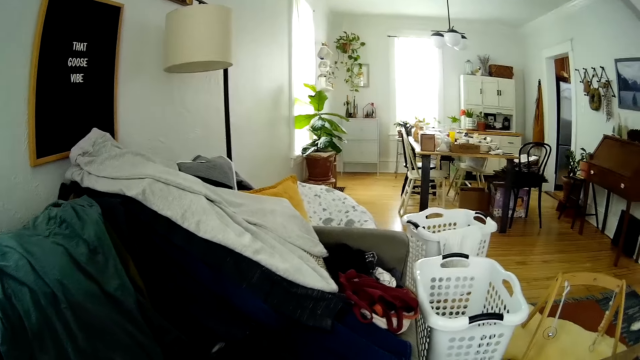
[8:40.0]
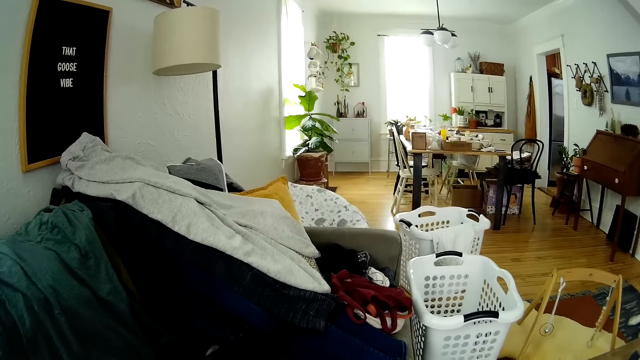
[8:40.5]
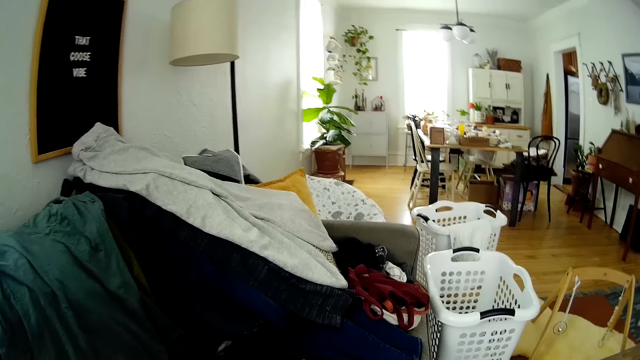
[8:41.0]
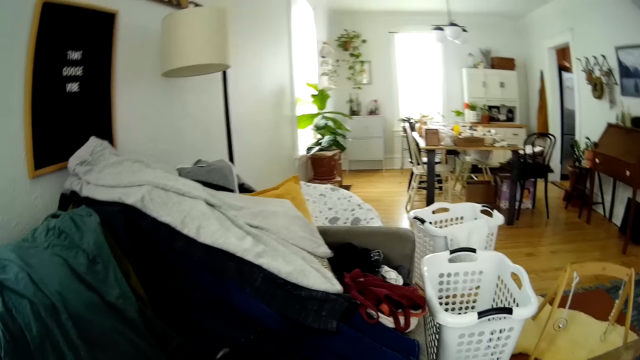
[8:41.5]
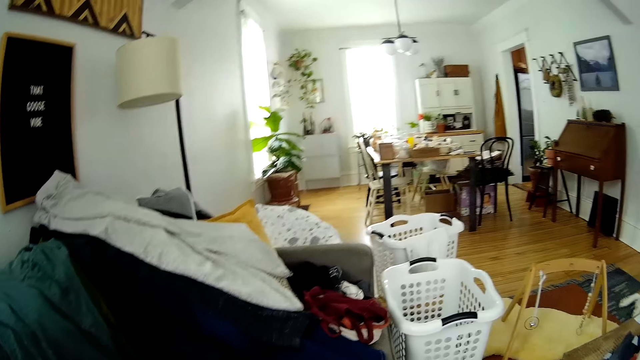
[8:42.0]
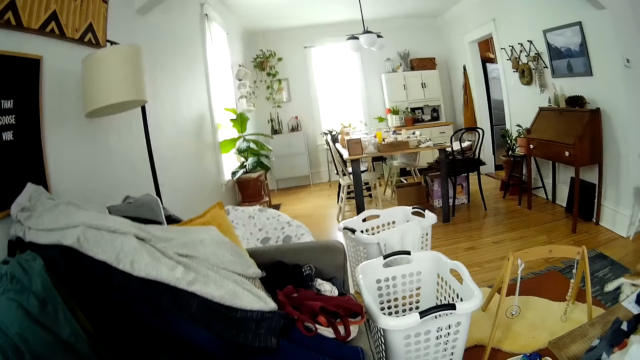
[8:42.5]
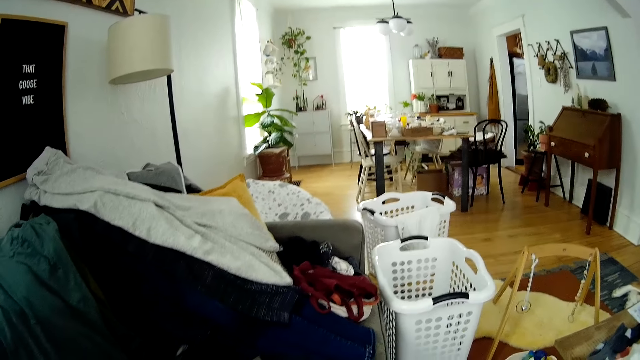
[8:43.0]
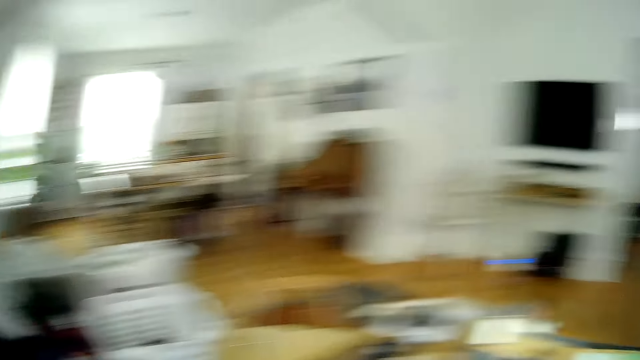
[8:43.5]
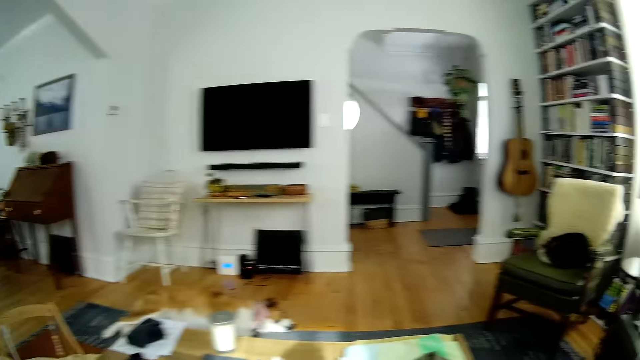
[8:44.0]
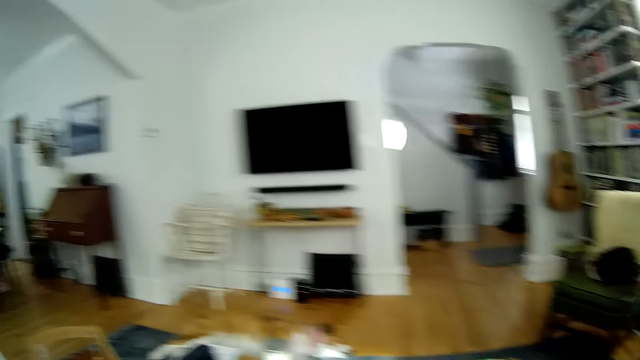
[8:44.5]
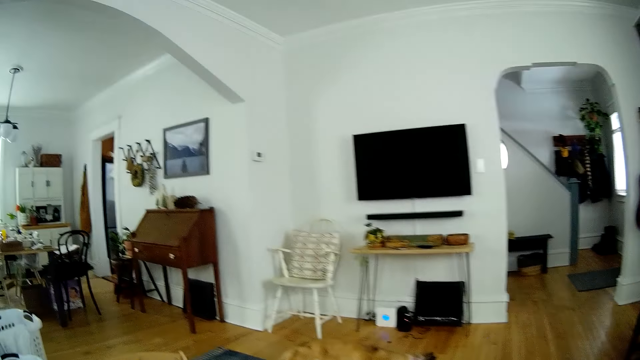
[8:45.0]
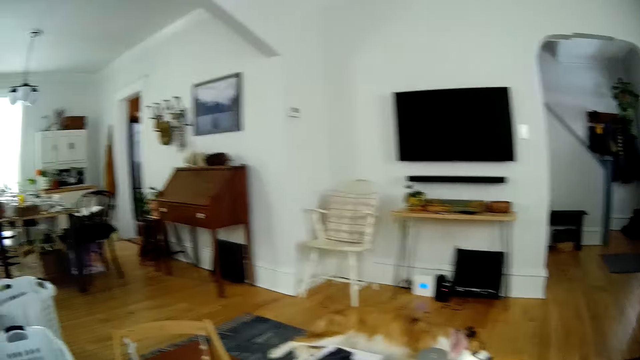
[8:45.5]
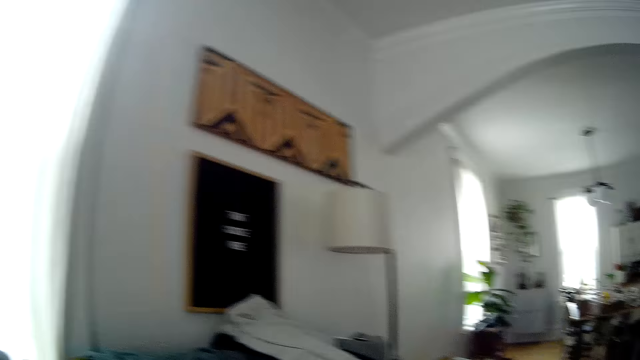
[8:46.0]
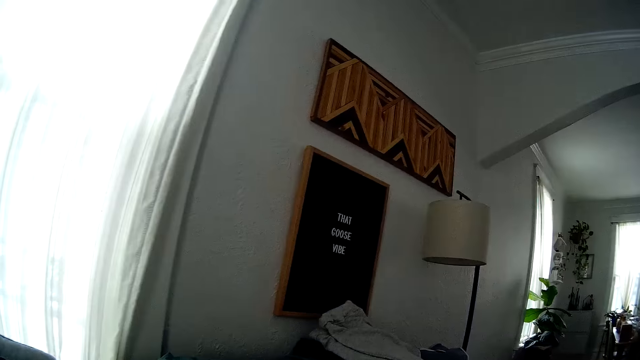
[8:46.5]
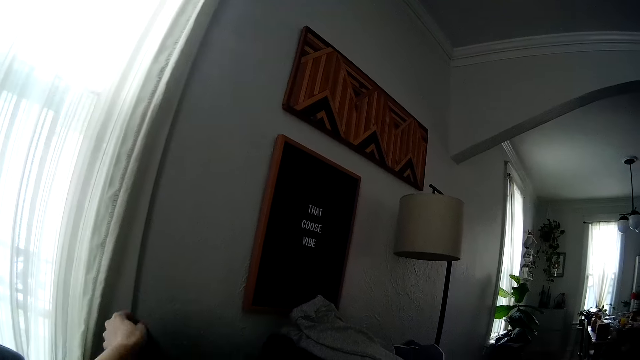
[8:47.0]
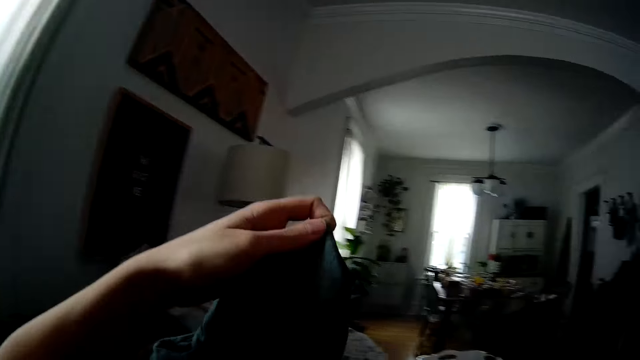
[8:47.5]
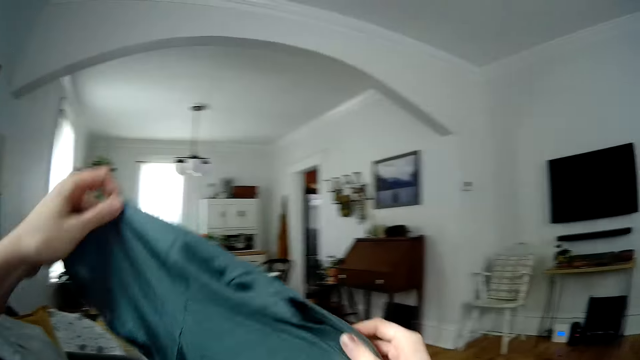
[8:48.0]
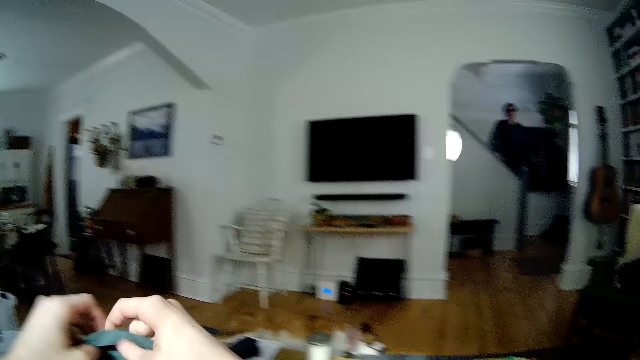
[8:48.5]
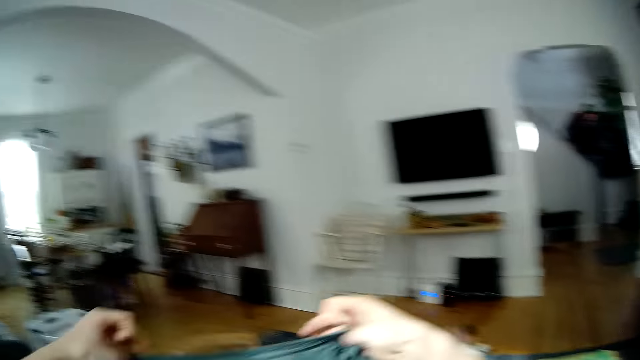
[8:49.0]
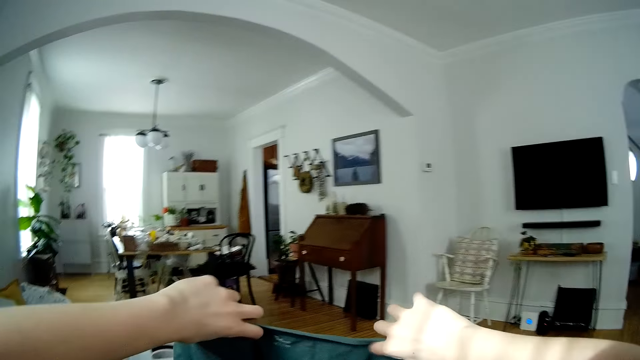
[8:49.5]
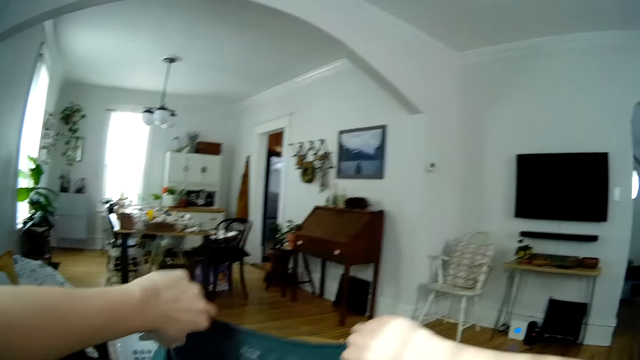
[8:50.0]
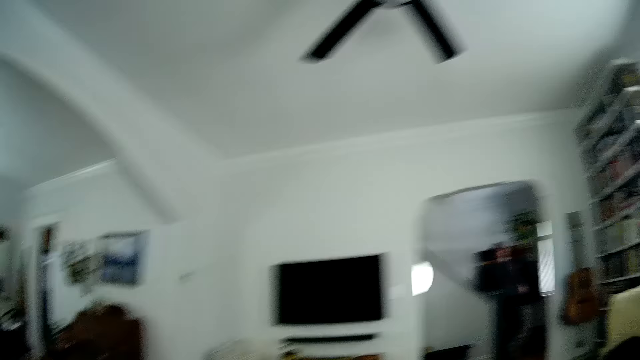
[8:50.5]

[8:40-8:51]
The camera wearer picks up a cloth from the chair with her left hand. She holds the cloth with both hands. She straightens the cloth.

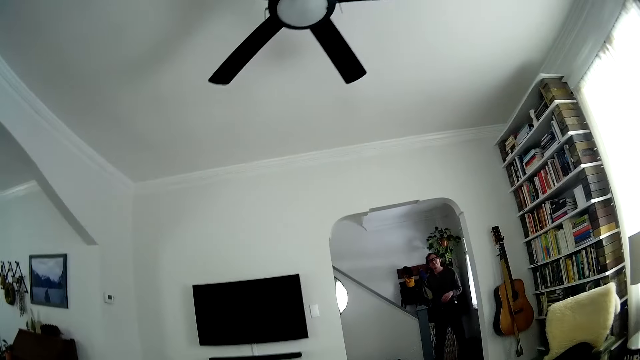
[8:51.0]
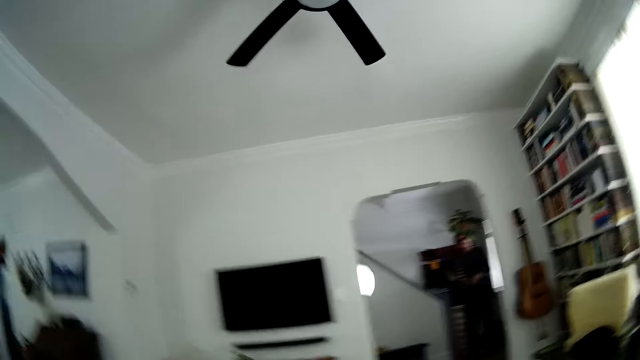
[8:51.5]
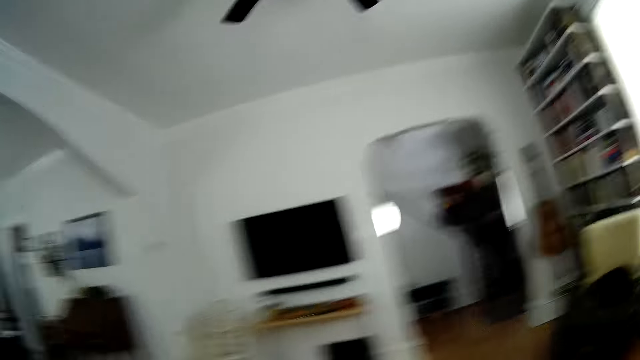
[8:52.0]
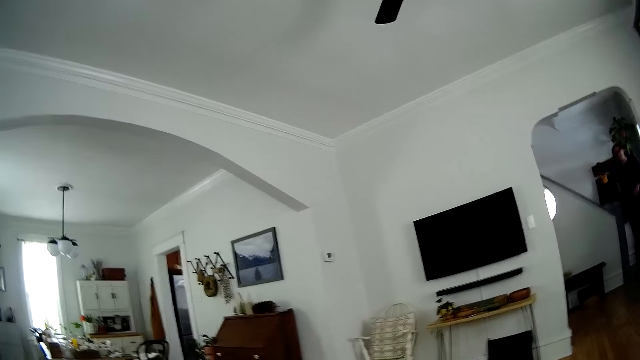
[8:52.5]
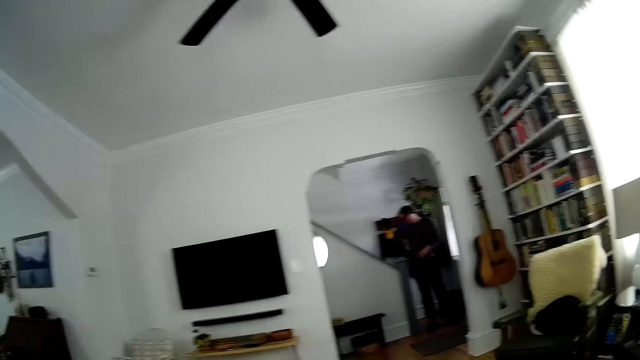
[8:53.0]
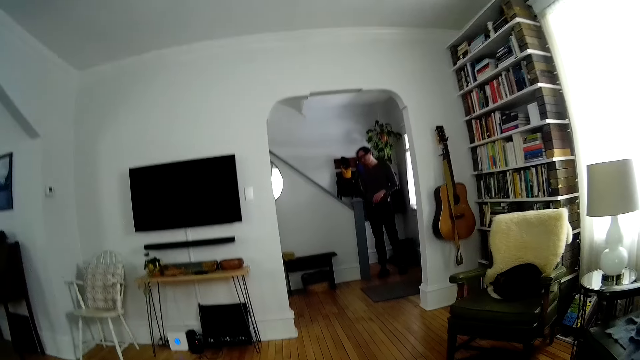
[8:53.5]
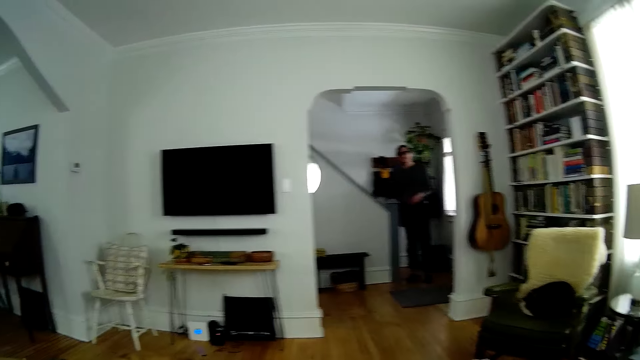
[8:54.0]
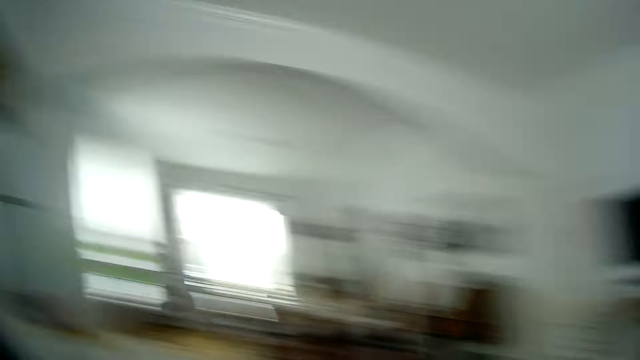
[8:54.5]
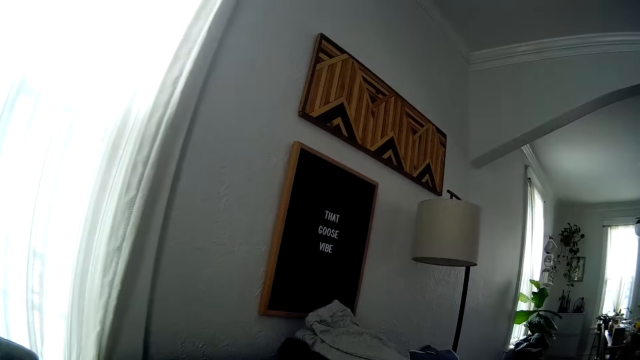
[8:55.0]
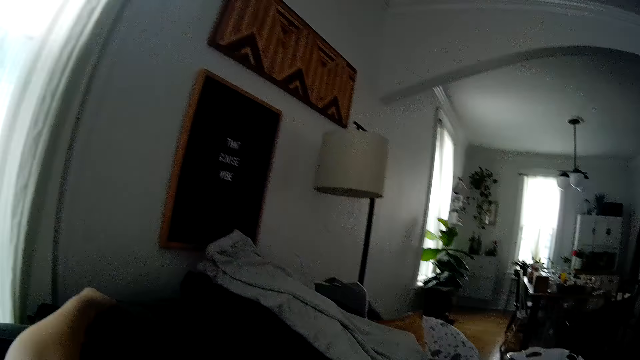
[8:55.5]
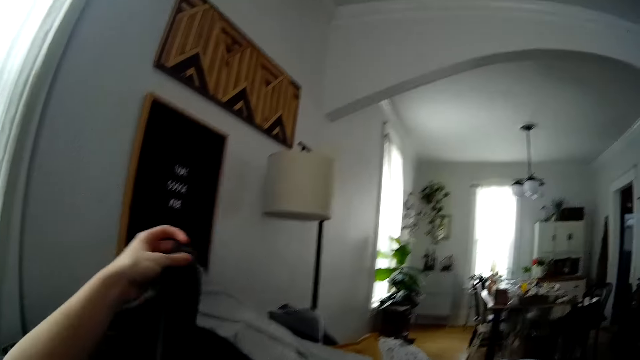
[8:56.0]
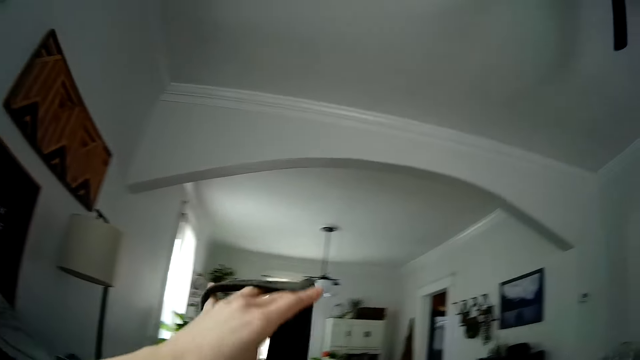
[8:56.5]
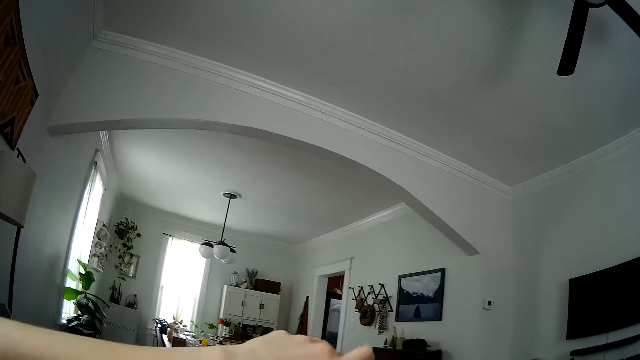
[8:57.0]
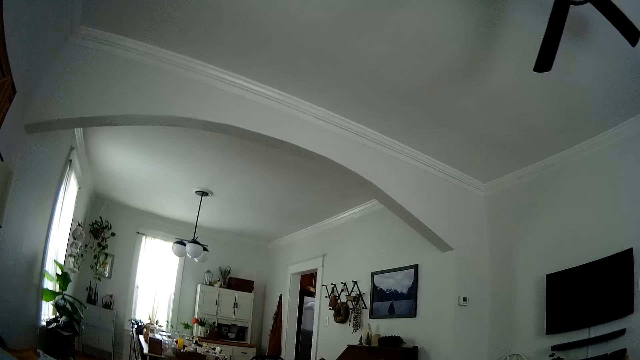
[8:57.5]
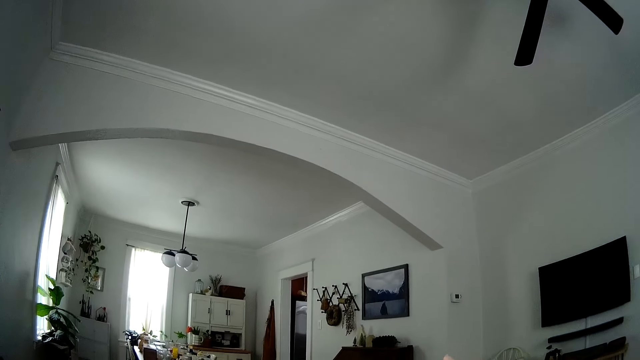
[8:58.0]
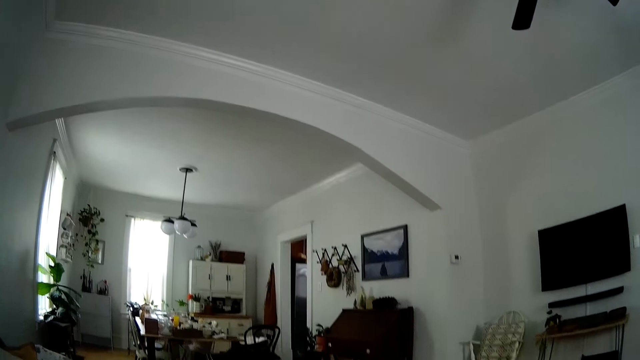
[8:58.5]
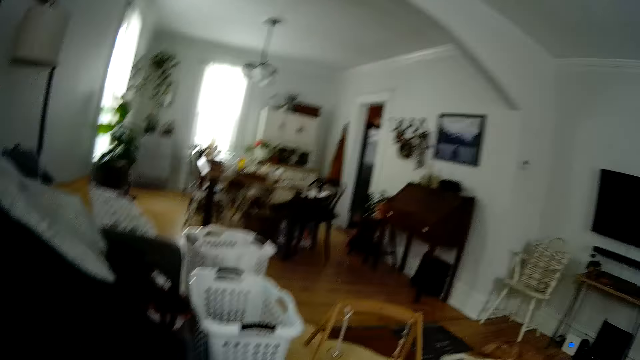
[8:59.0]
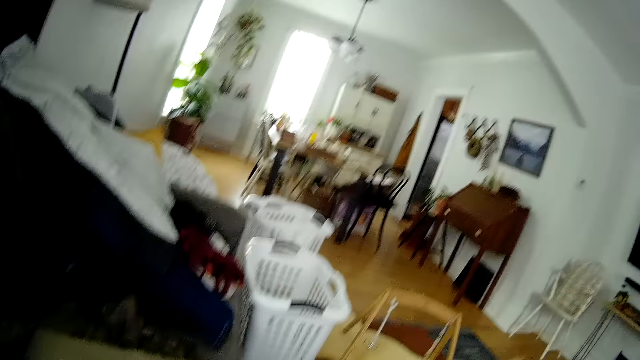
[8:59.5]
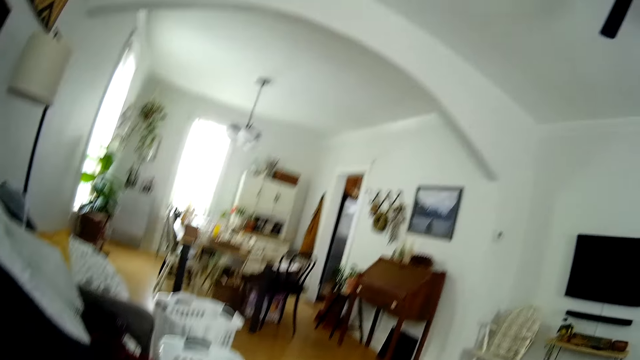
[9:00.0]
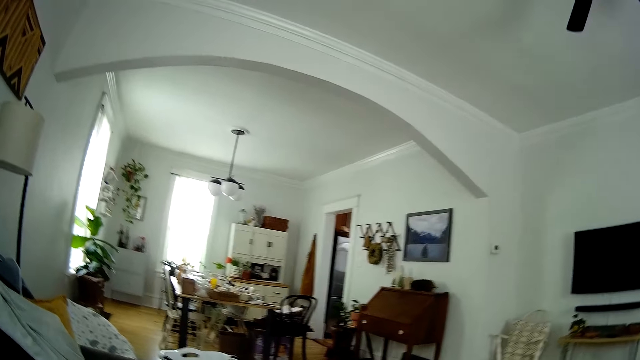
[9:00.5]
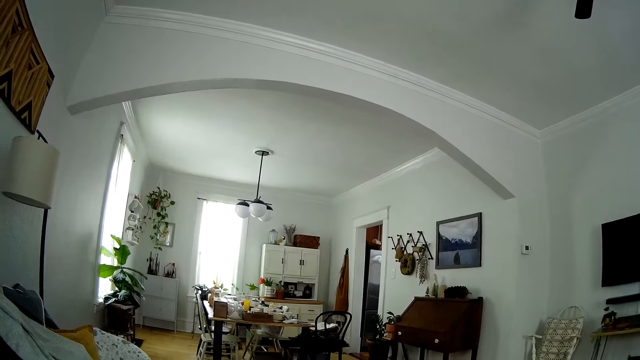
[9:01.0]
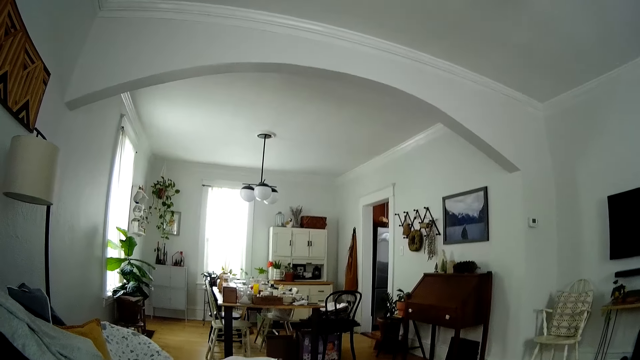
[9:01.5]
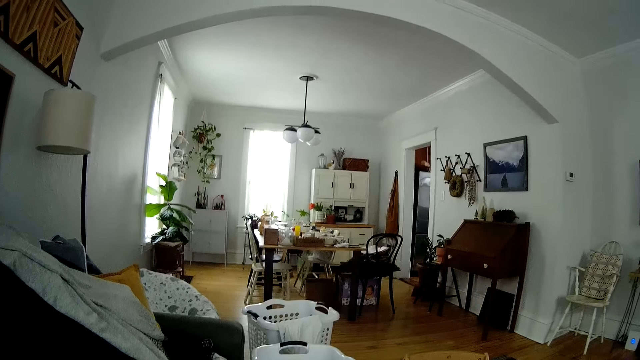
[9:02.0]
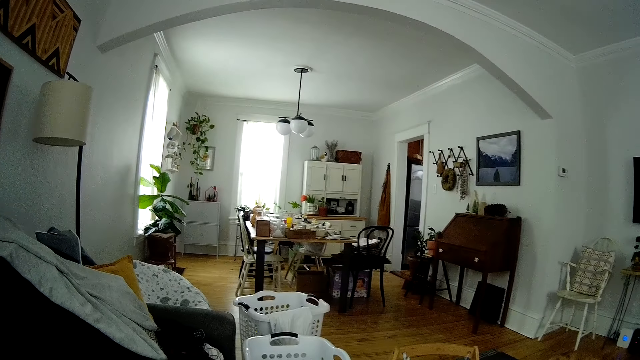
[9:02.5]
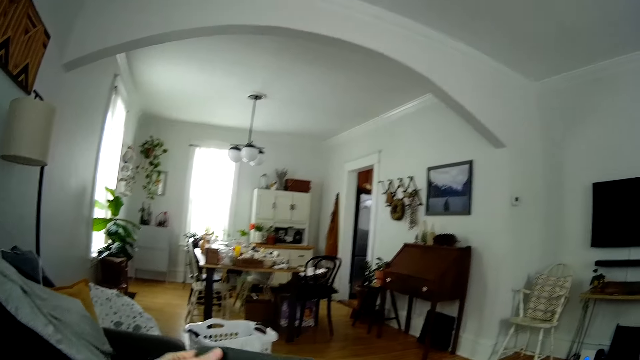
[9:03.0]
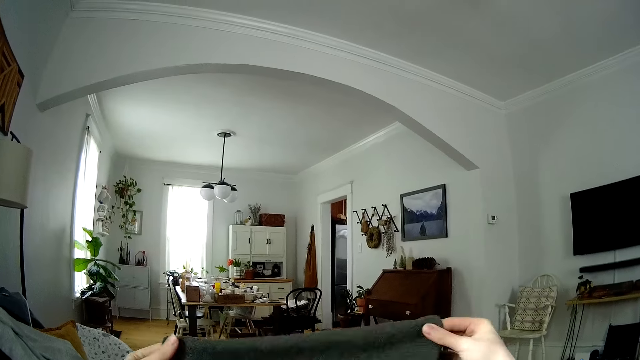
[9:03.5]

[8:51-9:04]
A man looks around. The camera wearer looks around. She interacts with the man. She picks up a cloth from the chair with her left hand. She folds the cloth. She looks around. She straightens the cloth.
